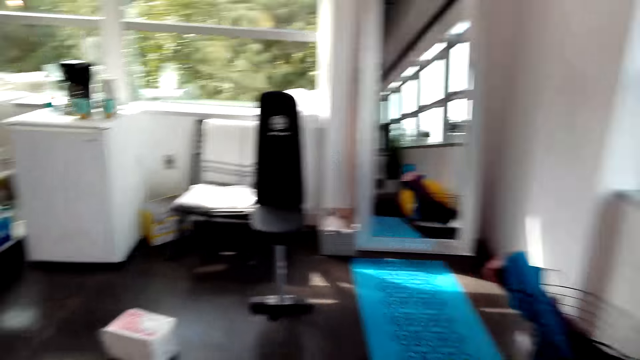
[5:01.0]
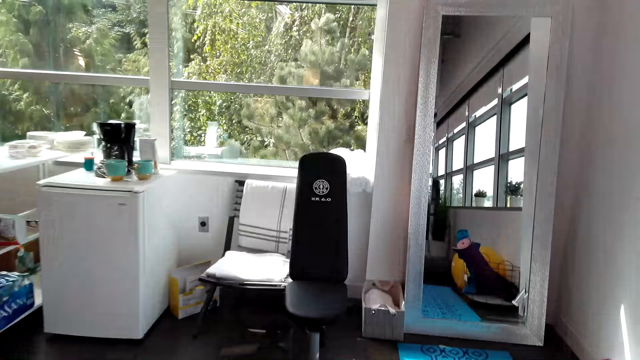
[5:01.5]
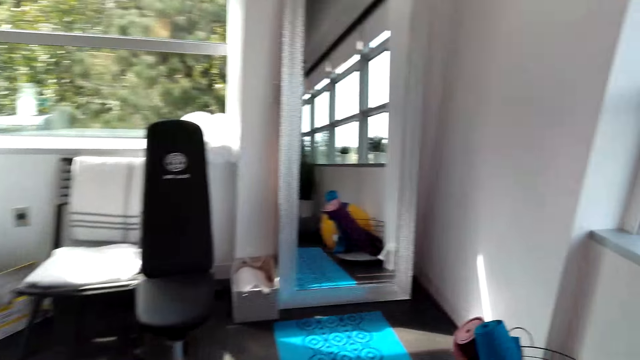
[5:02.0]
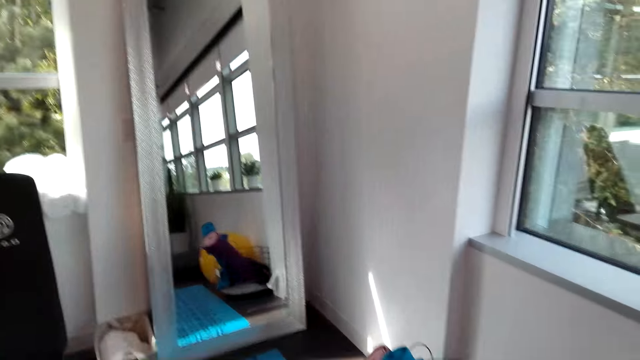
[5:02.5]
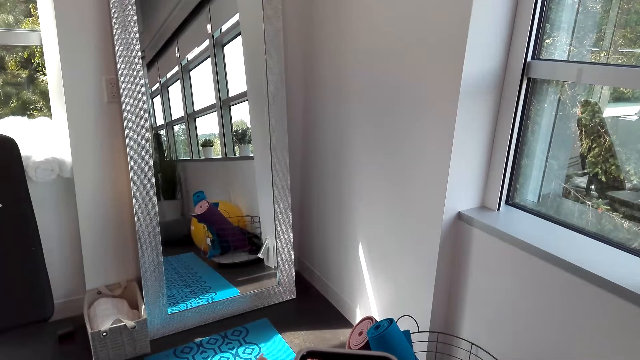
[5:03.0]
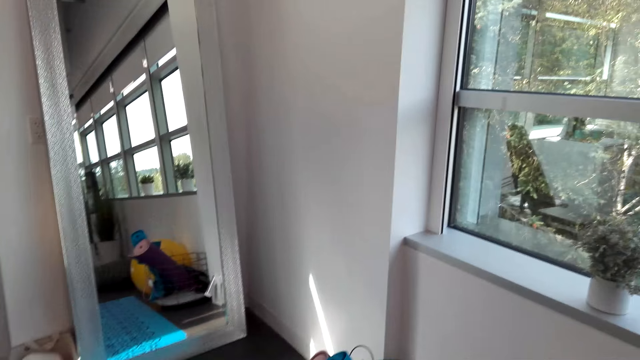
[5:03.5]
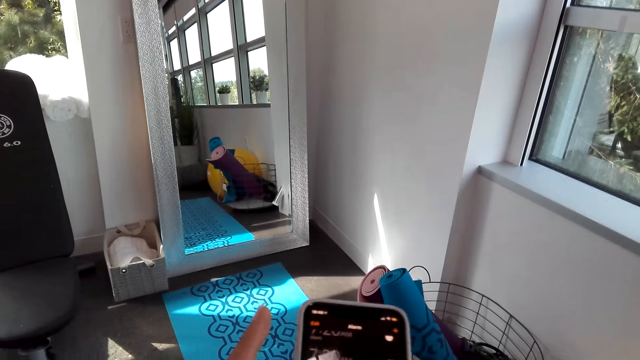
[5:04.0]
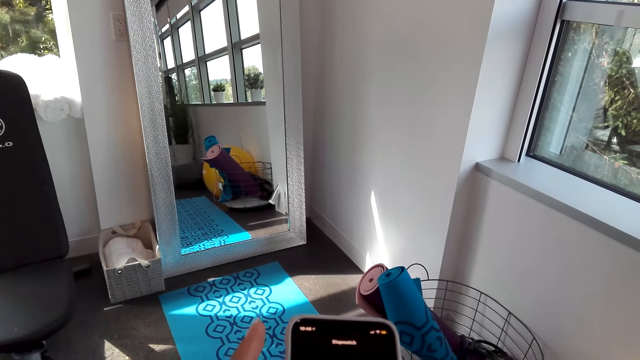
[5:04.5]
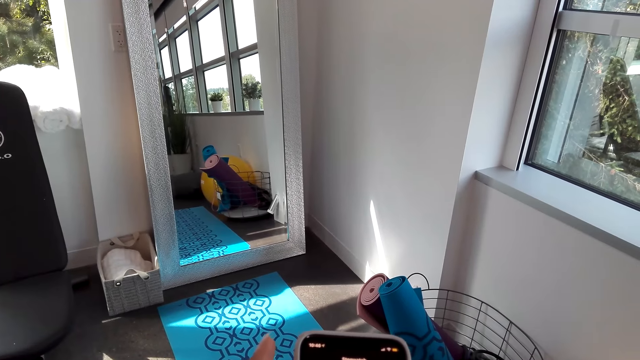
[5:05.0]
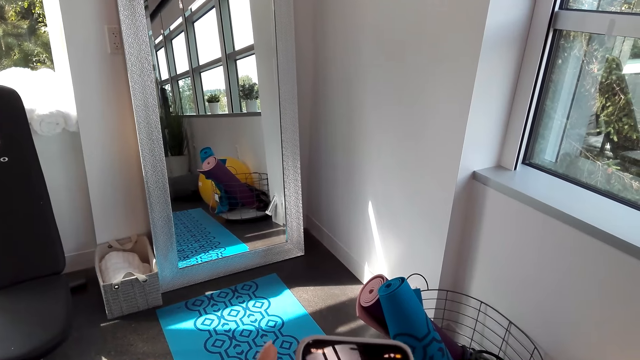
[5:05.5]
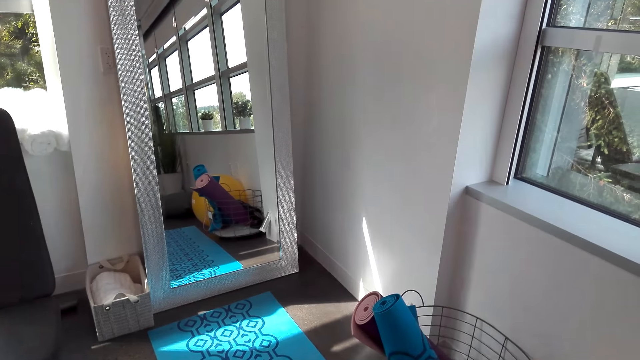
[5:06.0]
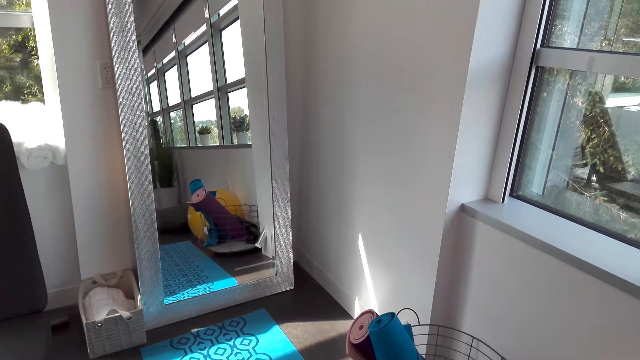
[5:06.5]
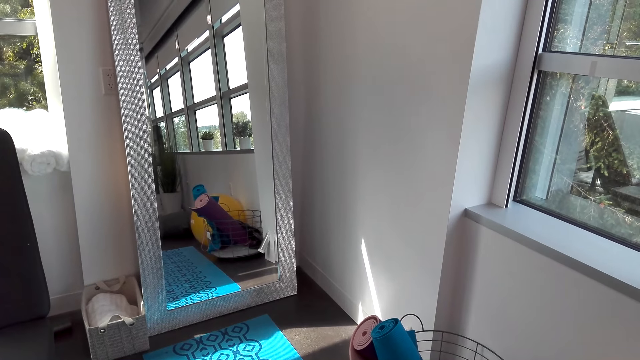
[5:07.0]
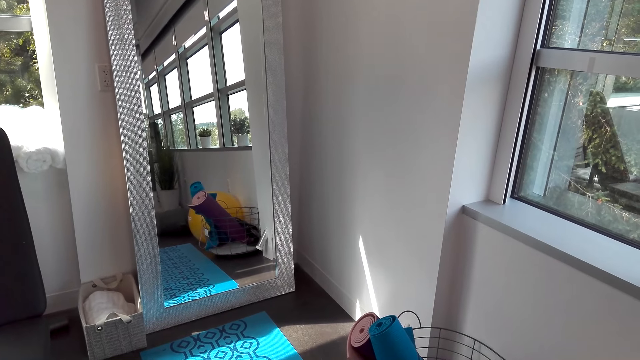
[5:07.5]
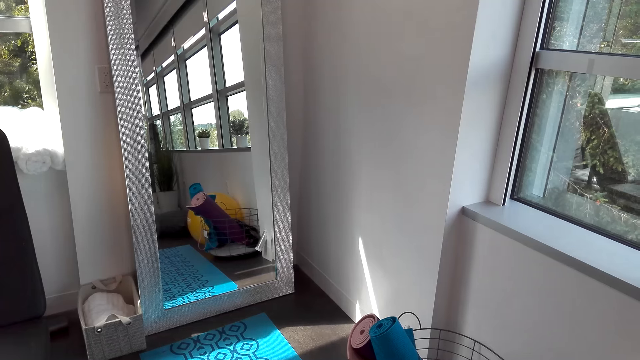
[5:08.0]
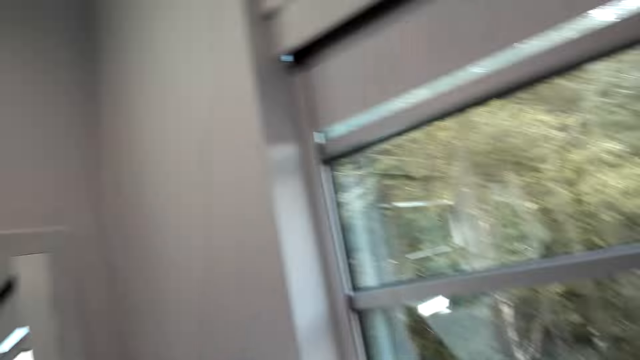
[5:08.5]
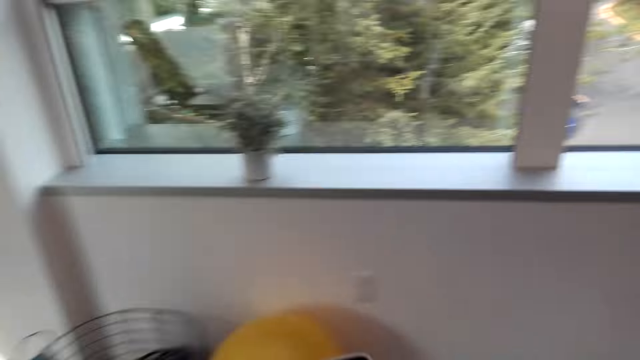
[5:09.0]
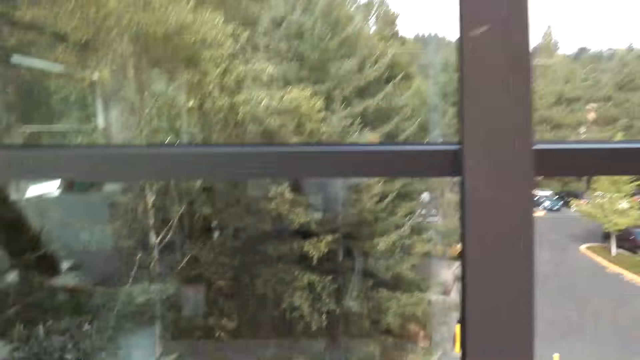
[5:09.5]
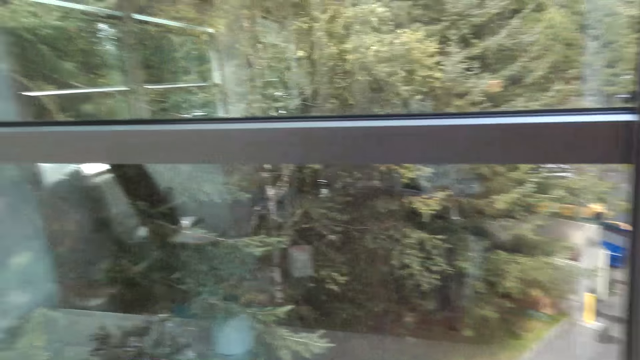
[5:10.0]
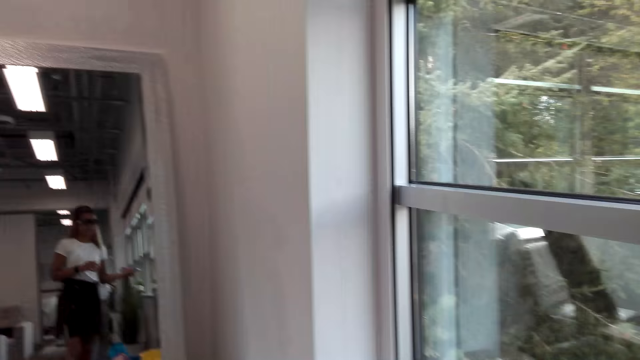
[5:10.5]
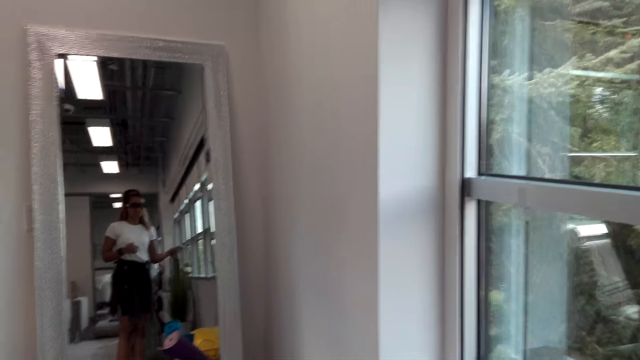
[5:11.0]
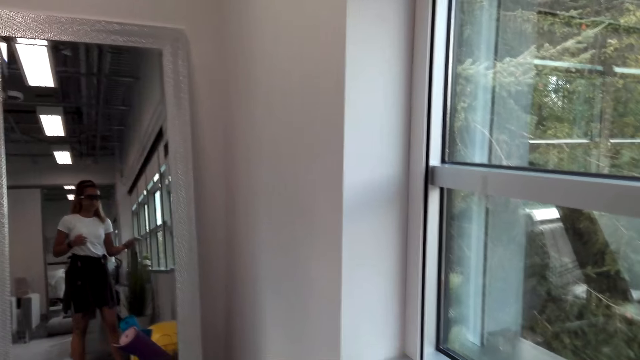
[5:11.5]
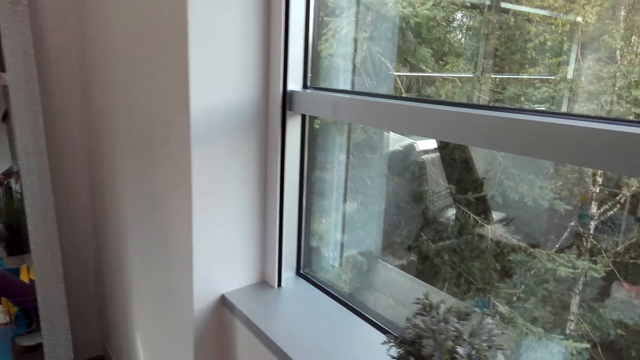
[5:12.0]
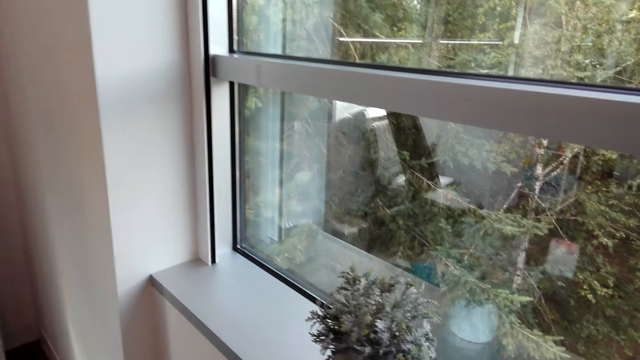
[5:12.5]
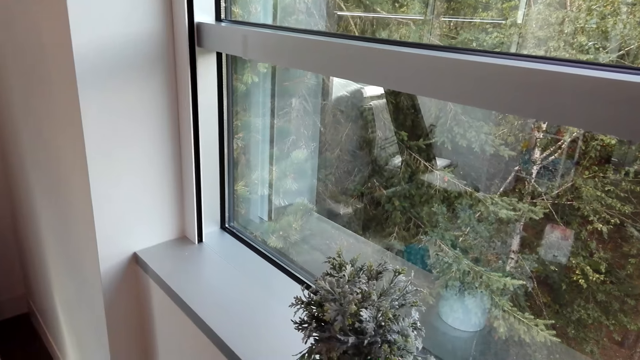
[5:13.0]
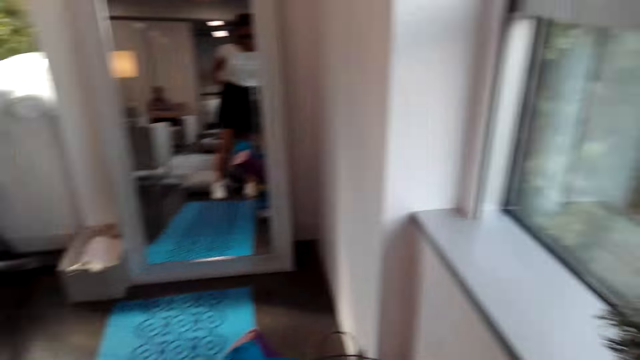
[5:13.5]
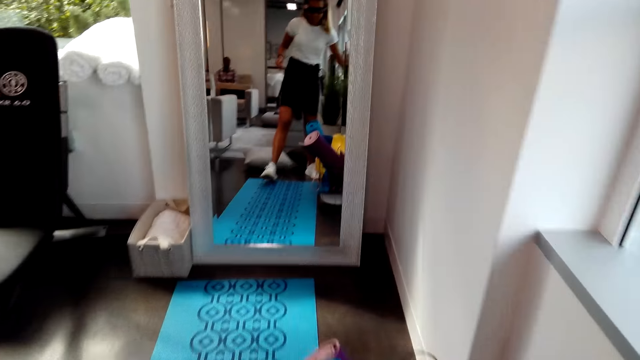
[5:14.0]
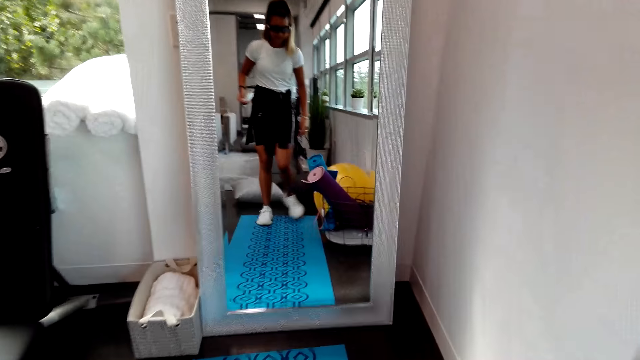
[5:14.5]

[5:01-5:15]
The camera wearer converses with a man. She walks around the house. She uses her phone. She converses with the man. The man converses with the camera wearer. The camera wearer places the phone on the window bar.

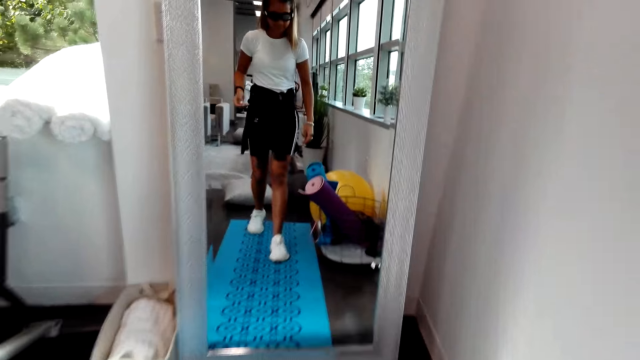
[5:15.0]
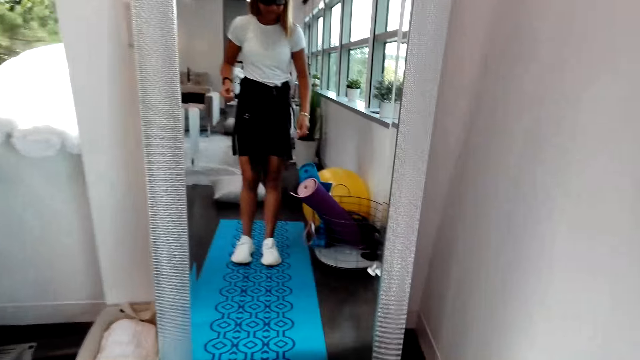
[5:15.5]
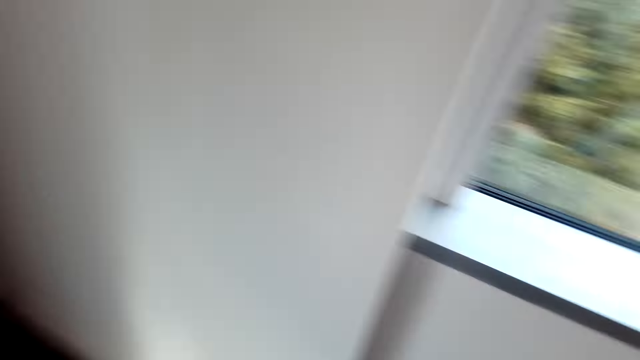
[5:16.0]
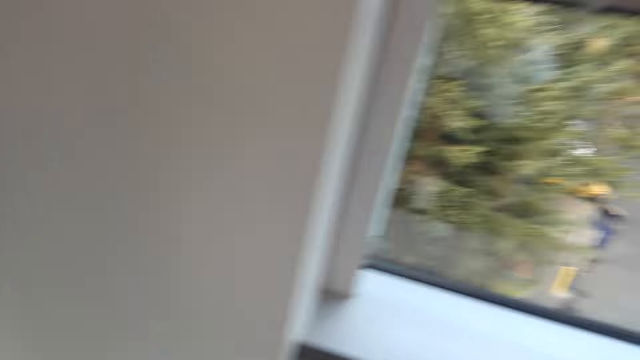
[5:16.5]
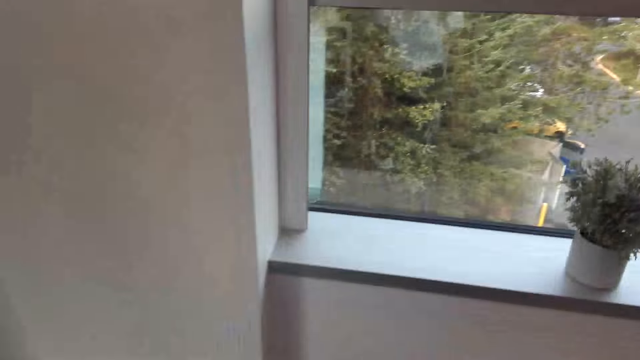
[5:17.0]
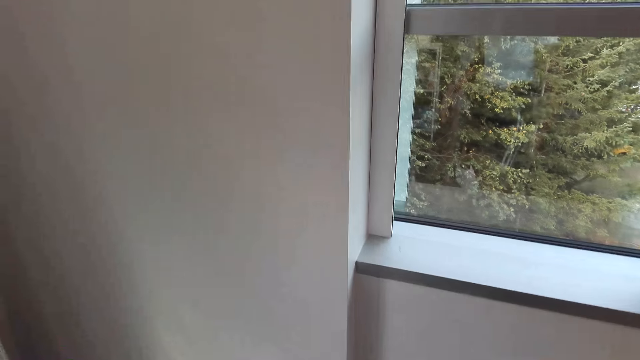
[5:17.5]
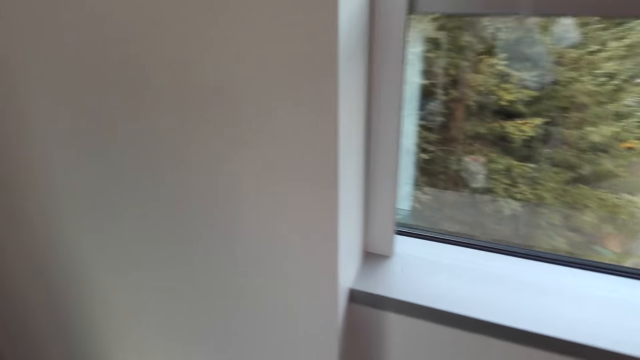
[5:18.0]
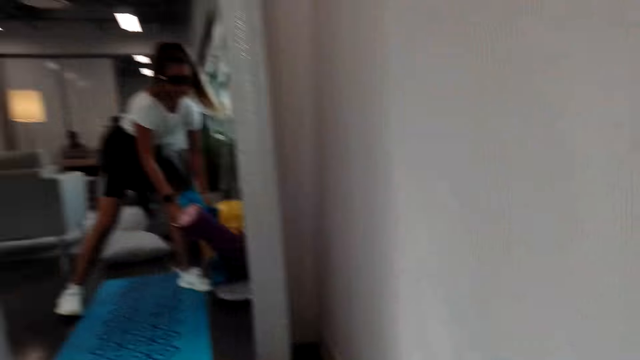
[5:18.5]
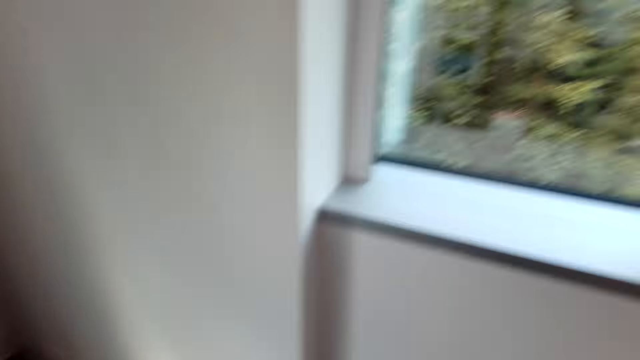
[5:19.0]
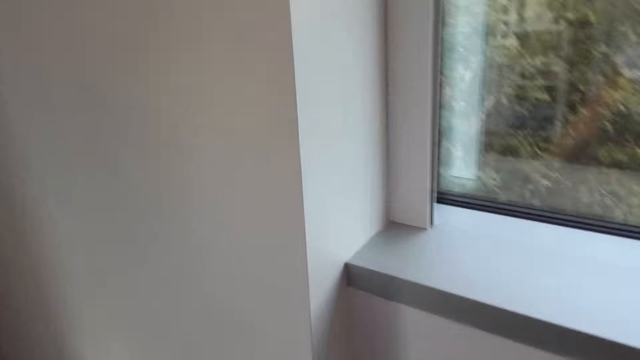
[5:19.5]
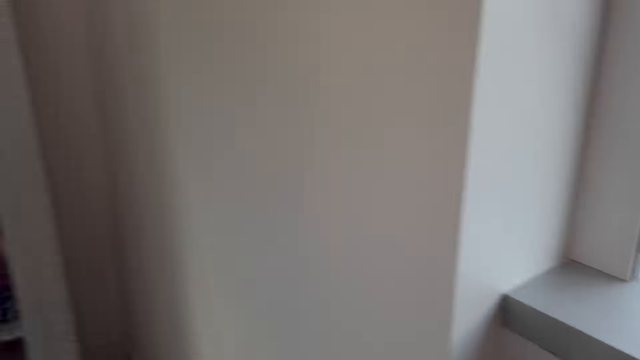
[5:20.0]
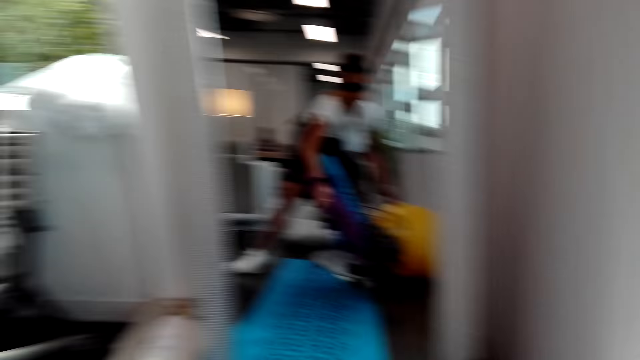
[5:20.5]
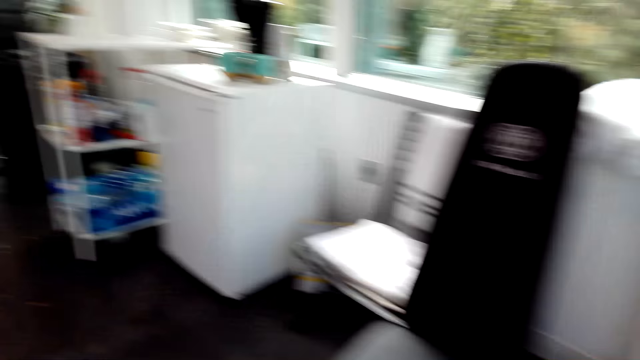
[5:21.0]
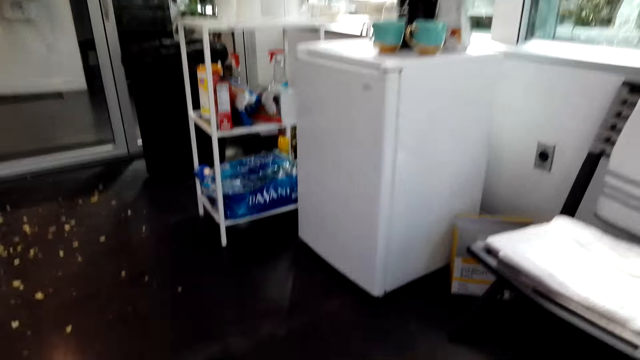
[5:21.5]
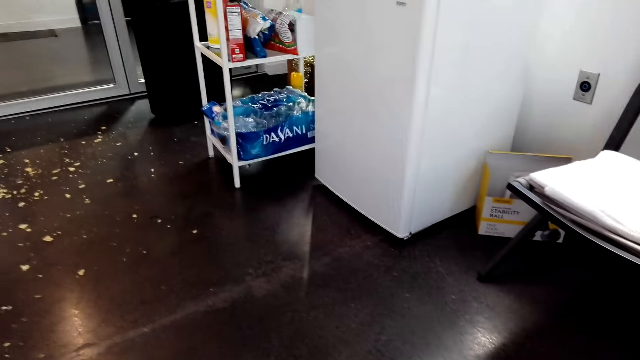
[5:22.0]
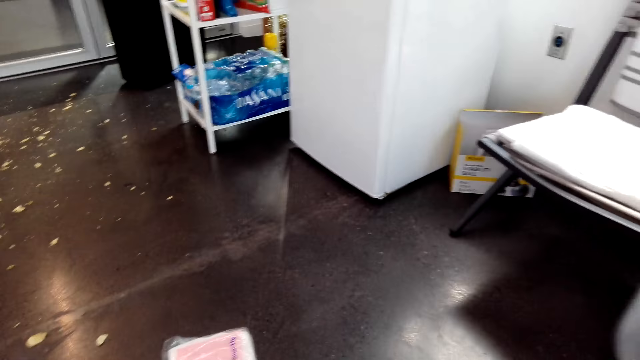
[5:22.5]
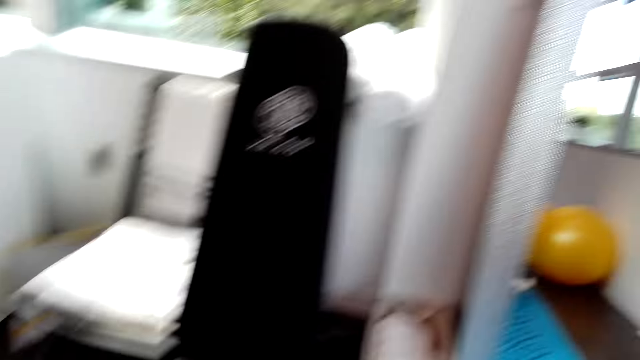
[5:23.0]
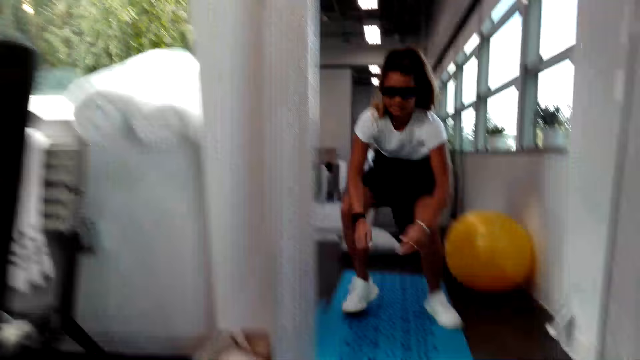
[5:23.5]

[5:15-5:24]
The camera wearer looks outside through the window. They sit on a yoga mat. They bend on the ground.
